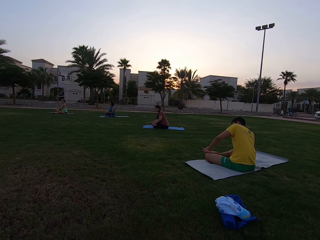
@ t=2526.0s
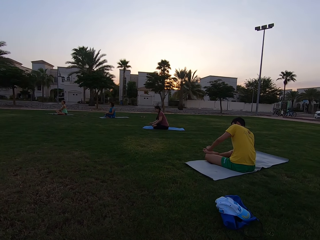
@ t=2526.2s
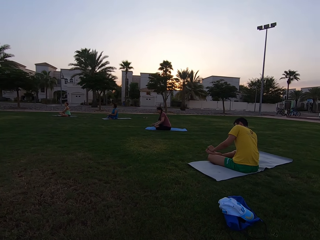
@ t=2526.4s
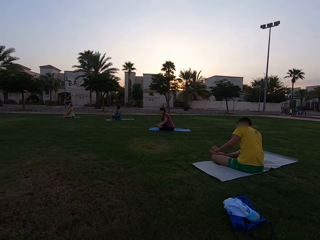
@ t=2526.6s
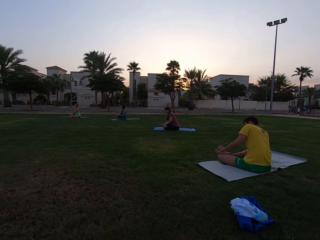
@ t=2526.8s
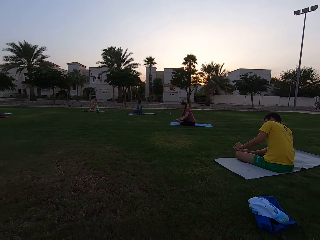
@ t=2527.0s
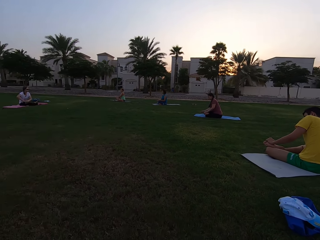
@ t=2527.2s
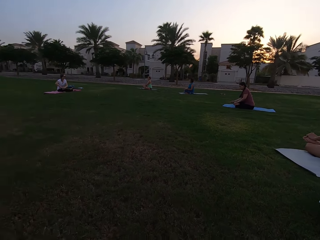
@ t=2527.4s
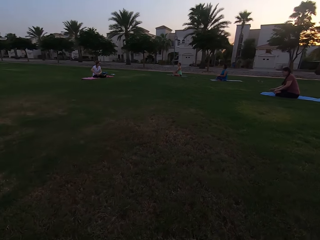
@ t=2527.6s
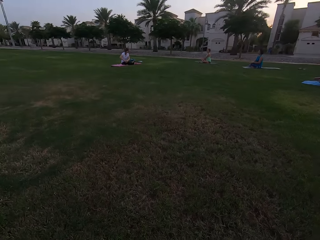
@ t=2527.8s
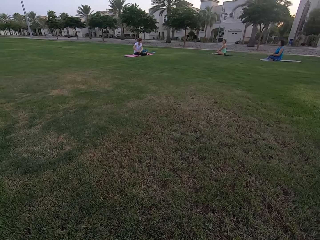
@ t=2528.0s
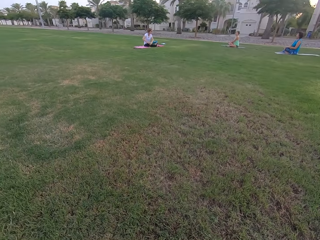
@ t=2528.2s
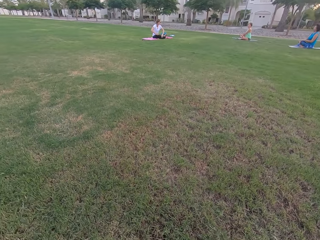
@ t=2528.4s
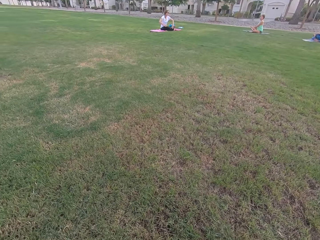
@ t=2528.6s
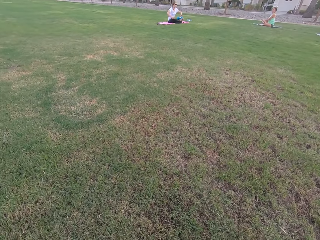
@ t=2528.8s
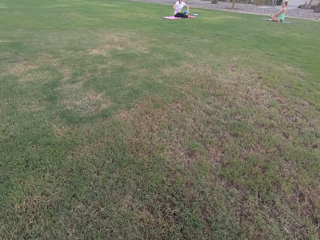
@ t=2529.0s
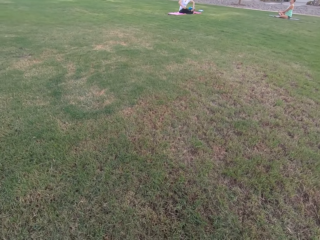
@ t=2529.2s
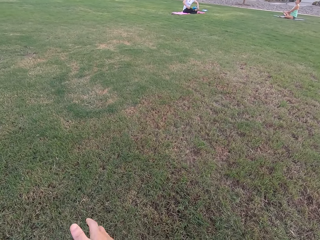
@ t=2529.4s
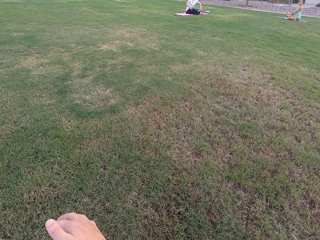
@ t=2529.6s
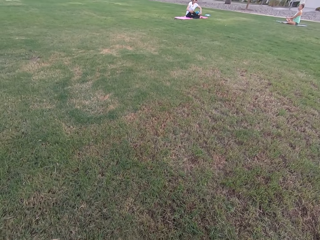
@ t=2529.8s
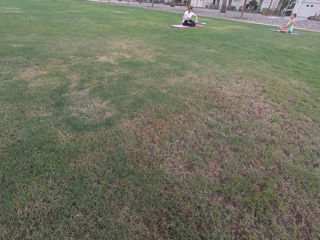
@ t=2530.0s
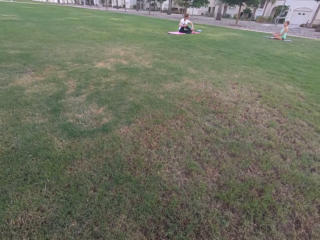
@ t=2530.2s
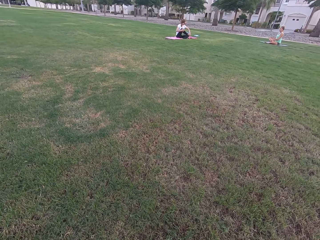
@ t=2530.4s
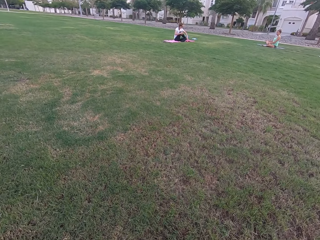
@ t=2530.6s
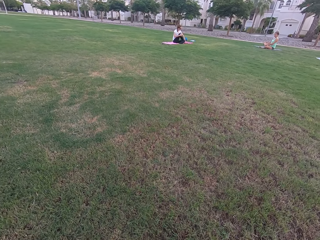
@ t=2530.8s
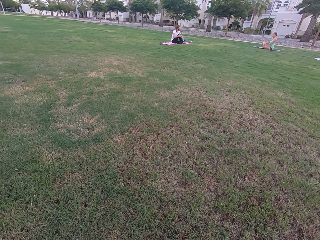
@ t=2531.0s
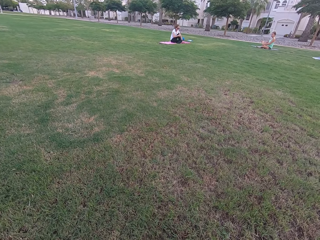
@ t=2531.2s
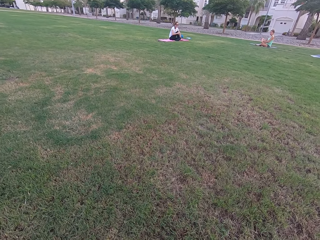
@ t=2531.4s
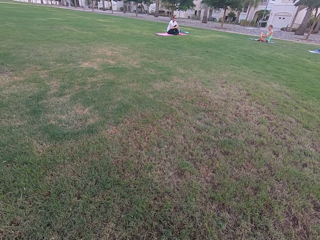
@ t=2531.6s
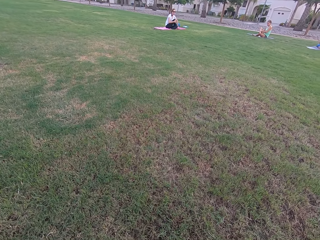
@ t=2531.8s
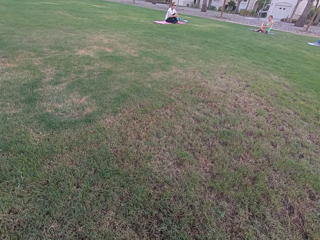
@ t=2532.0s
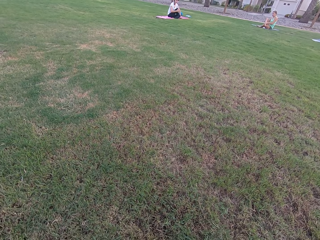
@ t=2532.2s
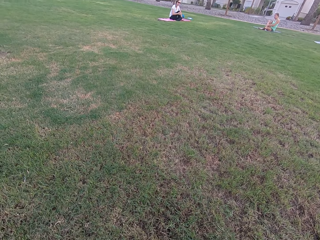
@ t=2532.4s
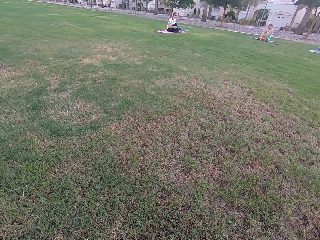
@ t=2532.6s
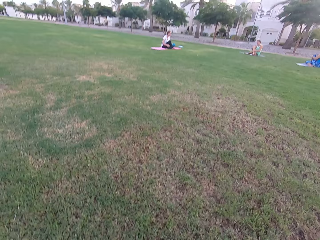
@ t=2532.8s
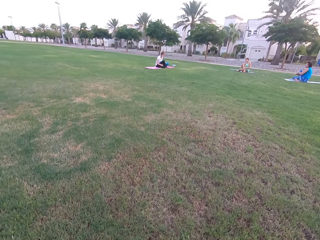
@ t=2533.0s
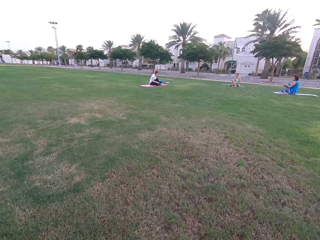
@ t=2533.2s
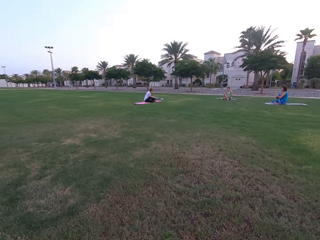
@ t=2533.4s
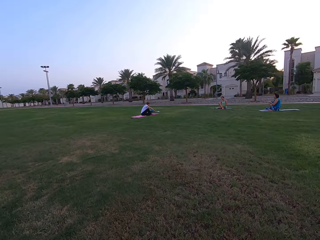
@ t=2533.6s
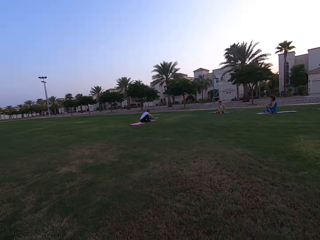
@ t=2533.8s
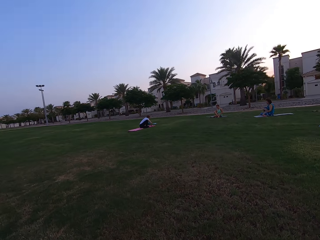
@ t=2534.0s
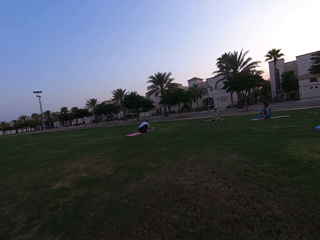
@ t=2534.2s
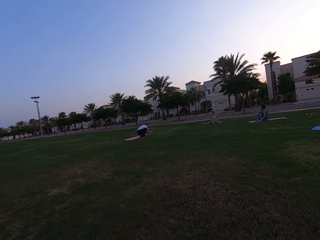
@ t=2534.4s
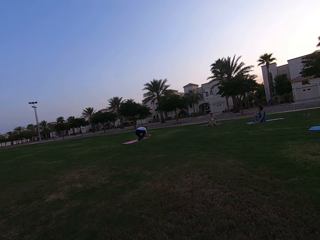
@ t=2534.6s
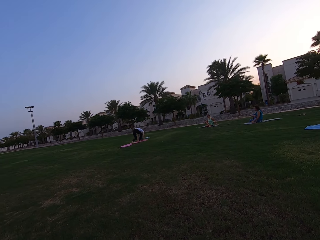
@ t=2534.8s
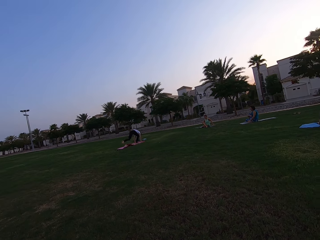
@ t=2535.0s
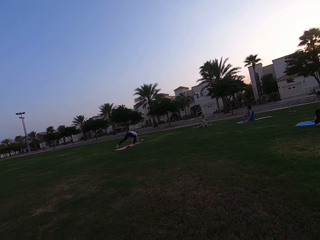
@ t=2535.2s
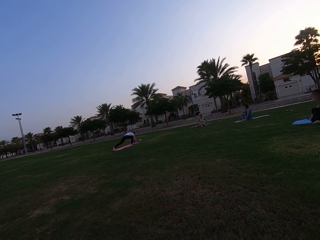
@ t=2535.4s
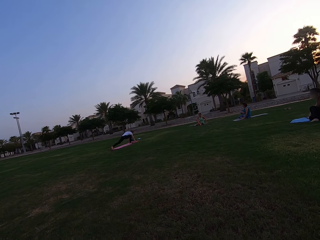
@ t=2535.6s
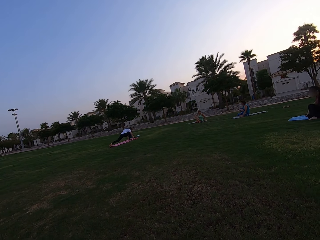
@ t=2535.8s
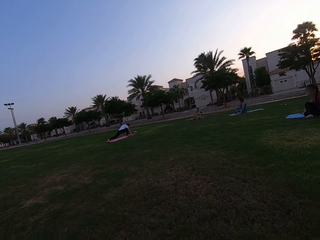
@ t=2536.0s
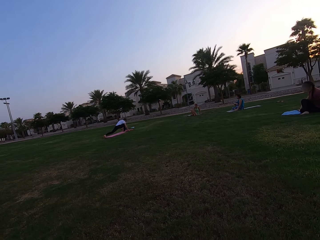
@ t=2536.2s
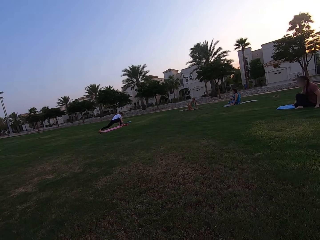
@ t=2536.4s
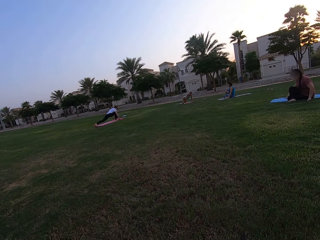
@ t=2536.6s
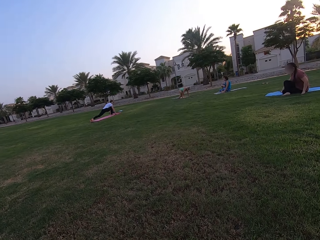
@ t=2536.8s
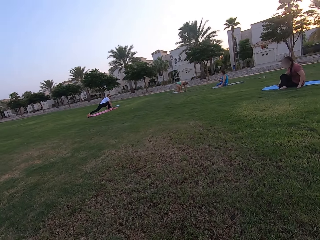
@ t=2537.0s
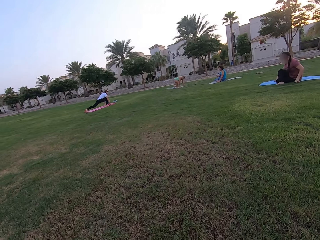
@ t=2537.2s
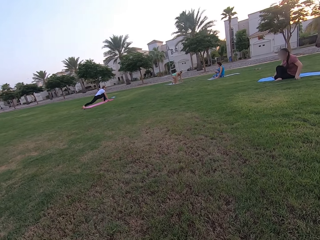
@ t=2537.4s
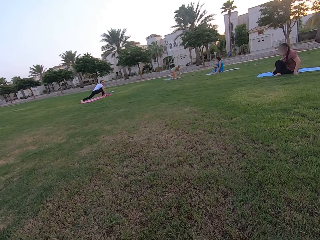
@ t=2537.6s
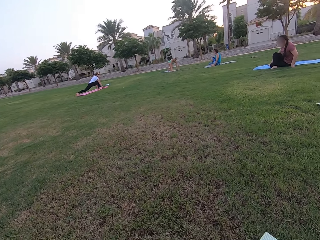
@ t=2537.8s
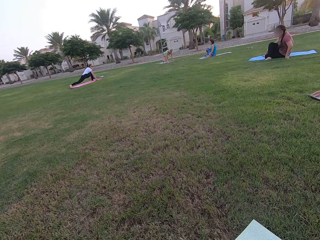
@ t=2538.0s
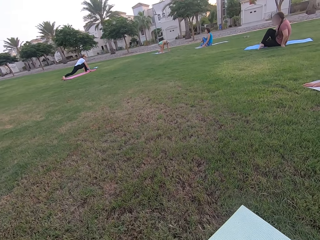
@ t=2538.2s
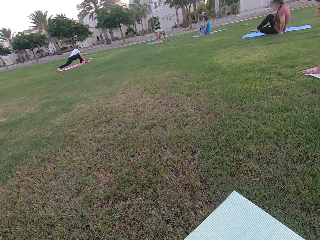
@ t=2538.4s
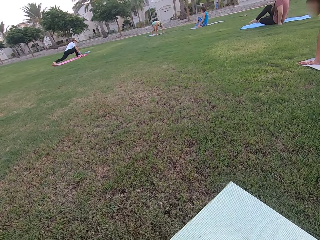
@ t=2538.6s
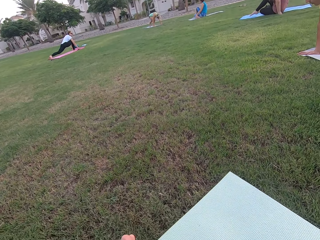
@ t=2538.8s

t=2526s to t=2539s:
The camera wearer stares at a person. They look around the field. They stare at three persons. Five persons stretch their legs on the ground.

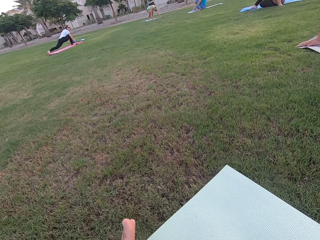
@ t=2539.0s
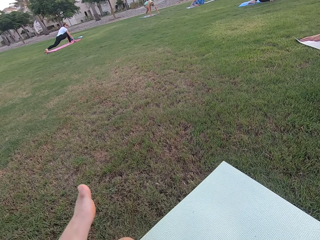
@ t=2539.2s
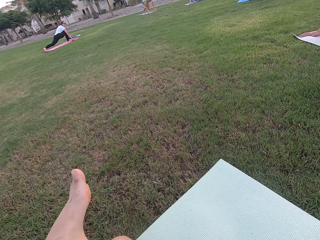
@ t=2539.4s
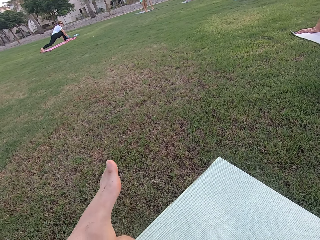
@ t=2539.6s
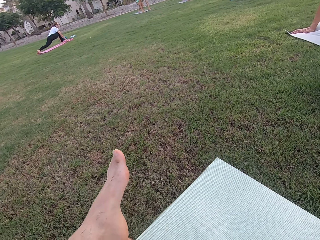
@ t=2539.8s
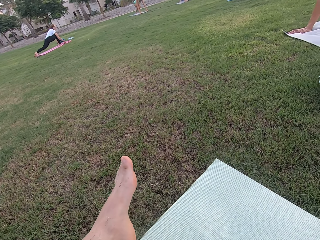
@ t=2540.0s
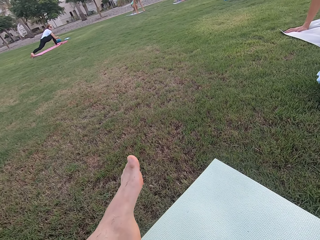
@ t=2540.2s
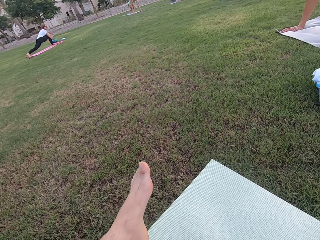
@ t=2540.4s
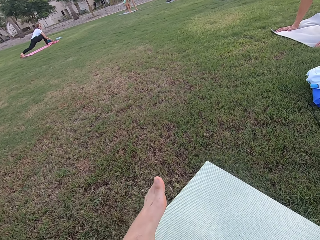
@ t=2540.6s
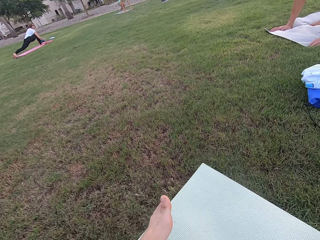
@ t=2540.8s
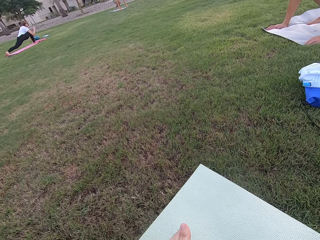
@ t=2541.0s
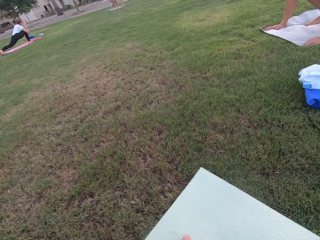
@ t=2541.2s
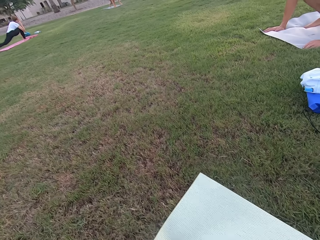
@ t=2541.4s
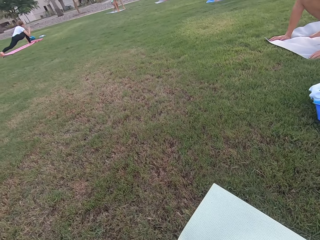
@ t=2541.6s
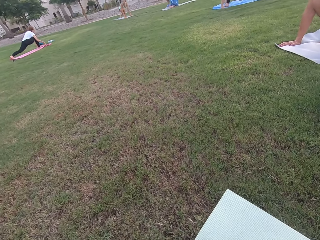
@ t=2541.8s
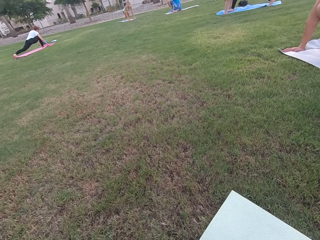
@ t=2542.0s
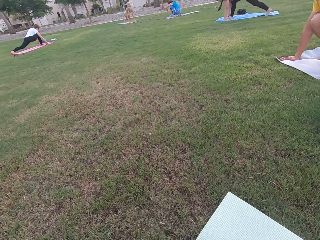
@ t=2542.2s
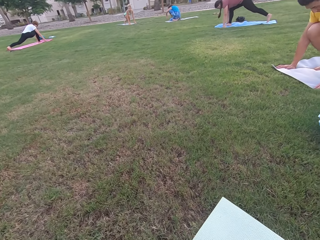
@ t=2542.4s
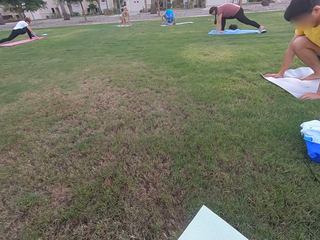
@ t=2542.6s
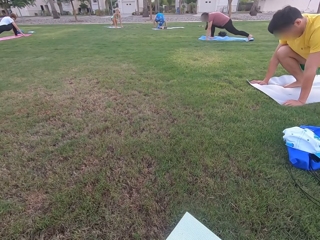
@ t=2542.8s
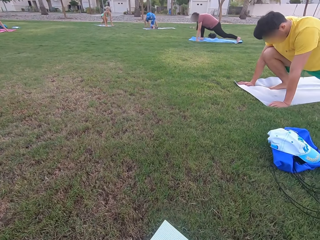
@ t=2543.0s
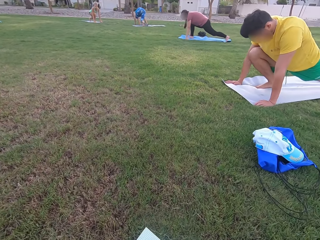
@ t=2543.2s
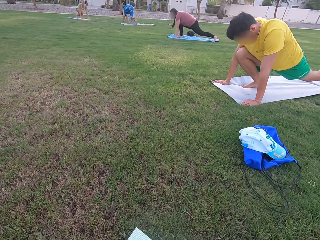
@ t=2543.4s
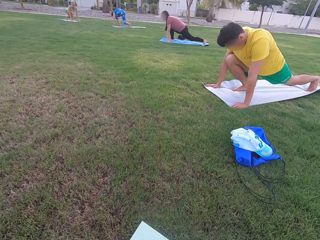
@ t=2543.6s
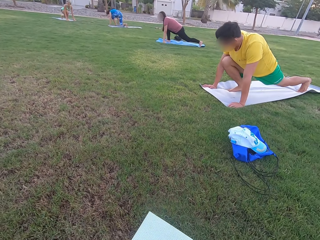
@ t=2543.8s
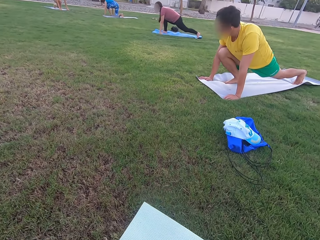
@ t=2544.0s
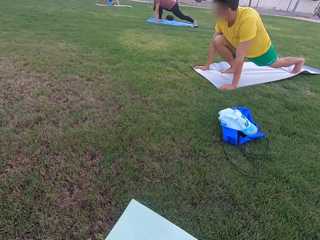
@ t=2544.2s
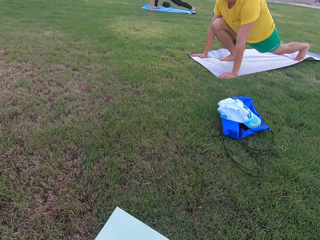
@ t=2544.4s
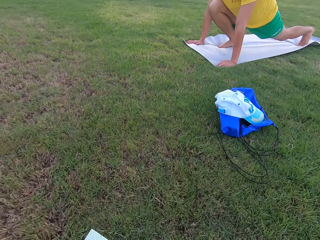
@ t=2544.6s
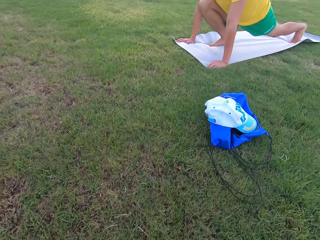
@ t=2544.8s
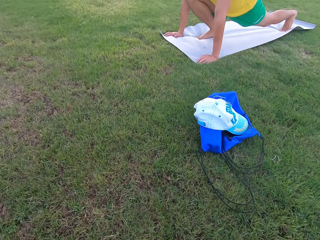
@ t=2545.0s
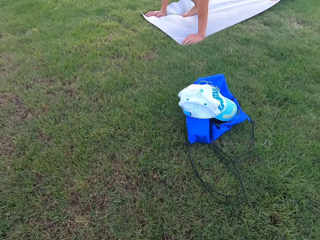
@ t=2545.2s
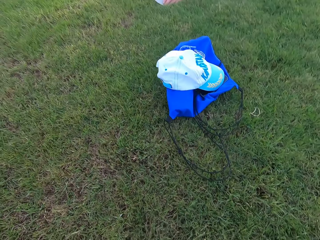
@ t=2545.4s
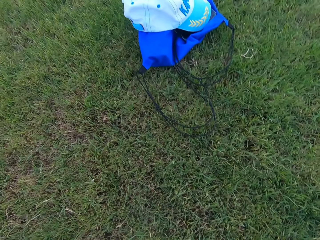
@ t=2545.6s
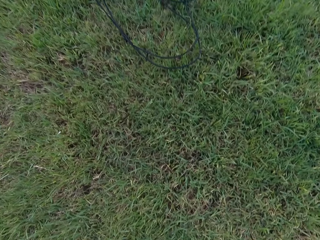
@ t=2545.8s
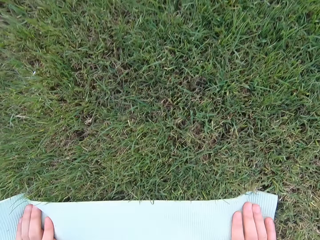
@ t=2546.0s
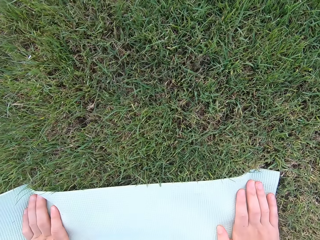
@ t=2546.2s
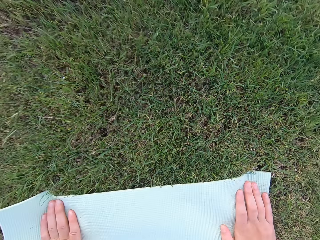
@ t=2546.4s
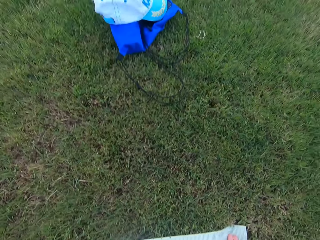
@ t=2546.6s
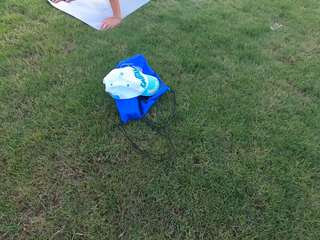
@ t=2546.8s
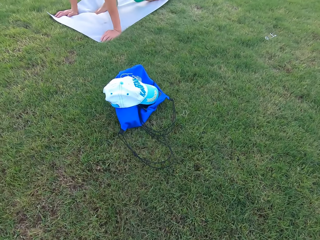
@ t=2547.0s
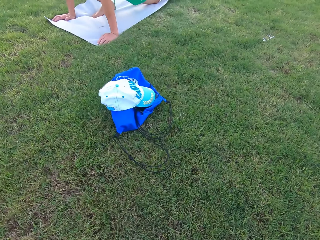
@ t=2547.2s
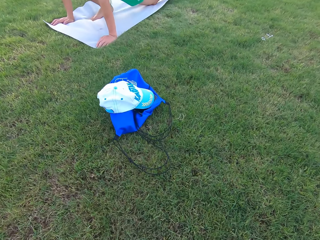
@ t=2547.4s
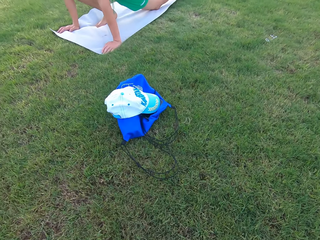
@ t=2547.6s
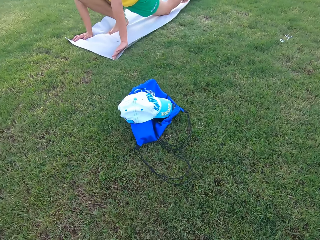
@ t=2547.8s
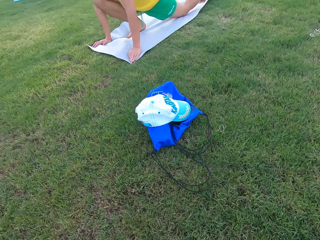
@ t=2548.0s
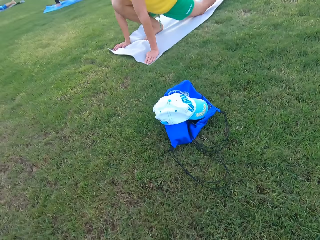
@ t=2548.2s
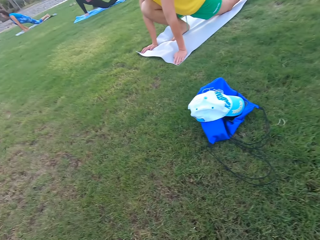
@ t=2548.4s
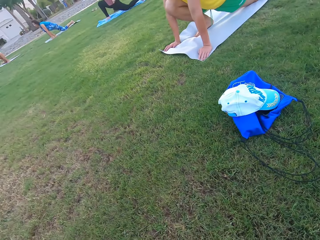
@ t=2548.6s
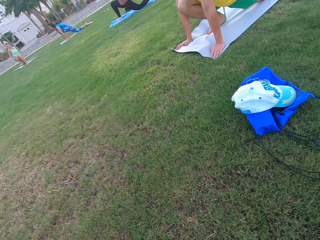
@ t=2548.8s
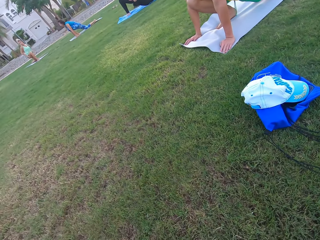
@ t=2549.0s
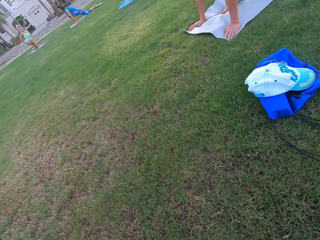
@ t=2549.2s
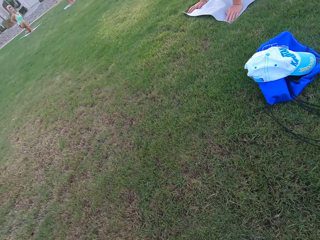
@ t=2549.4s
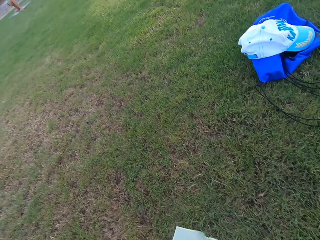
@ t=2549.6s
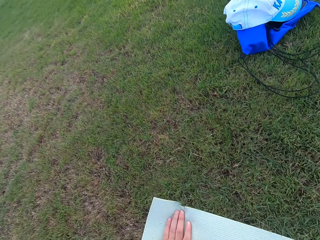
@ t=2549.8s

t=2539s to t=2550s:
The camera wearer stretches his left leg. He looks around the field. He stretches the knee.
